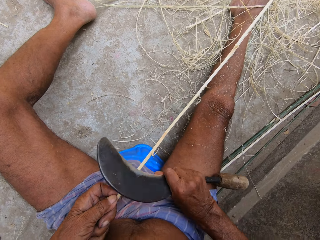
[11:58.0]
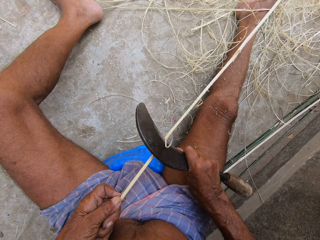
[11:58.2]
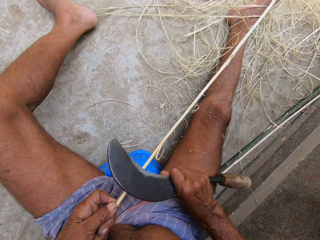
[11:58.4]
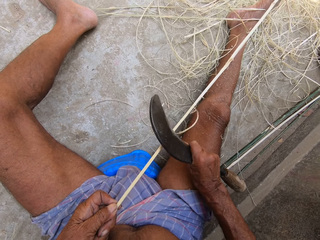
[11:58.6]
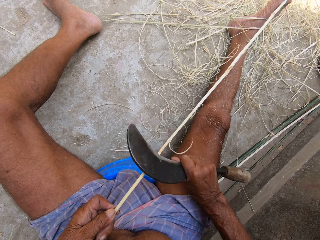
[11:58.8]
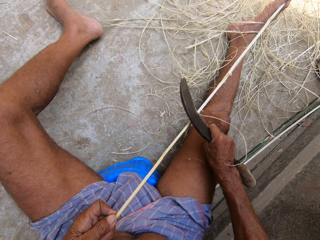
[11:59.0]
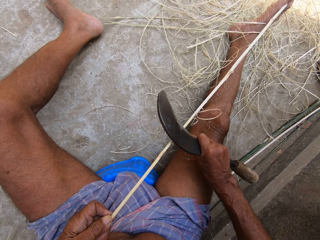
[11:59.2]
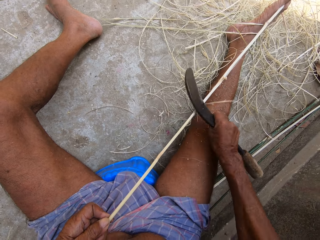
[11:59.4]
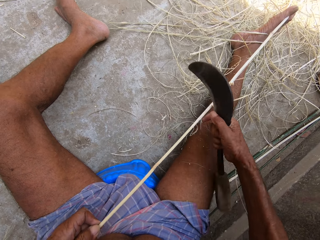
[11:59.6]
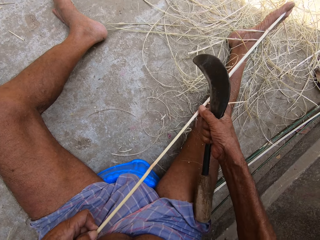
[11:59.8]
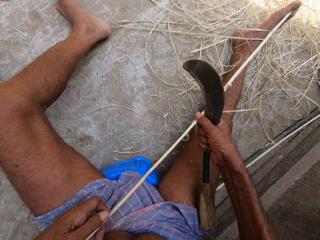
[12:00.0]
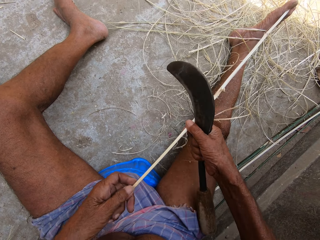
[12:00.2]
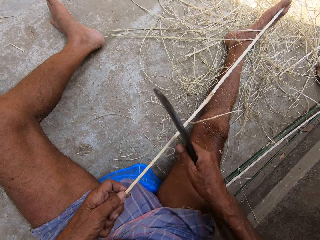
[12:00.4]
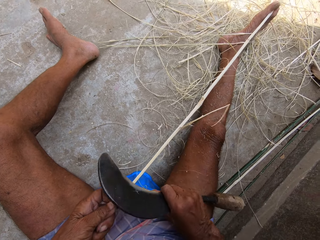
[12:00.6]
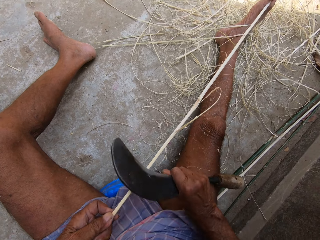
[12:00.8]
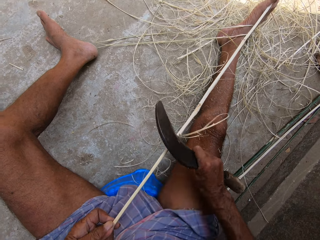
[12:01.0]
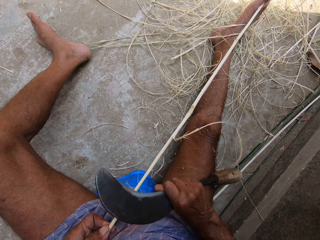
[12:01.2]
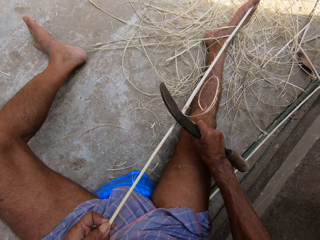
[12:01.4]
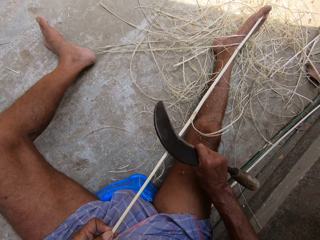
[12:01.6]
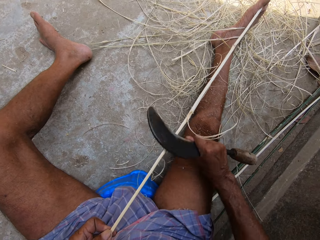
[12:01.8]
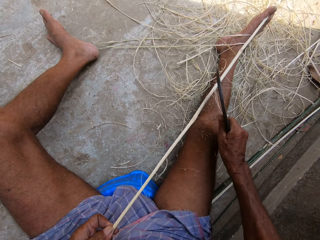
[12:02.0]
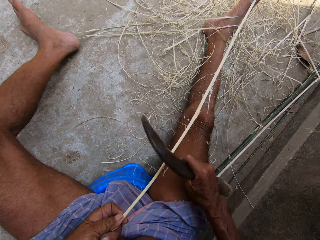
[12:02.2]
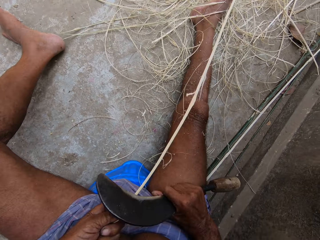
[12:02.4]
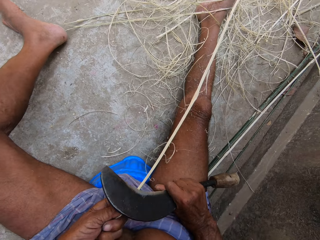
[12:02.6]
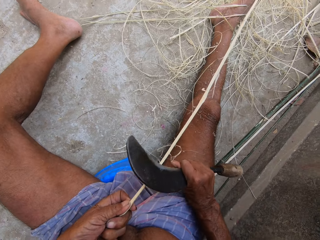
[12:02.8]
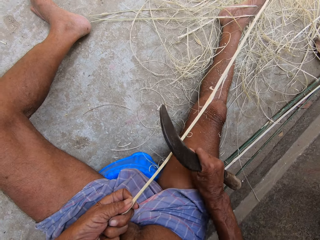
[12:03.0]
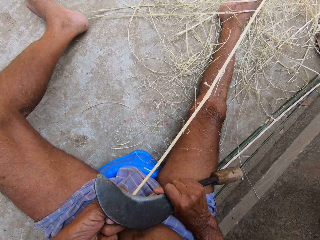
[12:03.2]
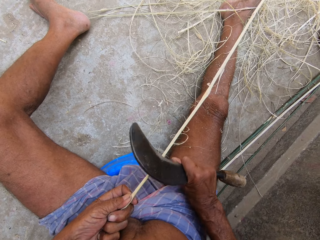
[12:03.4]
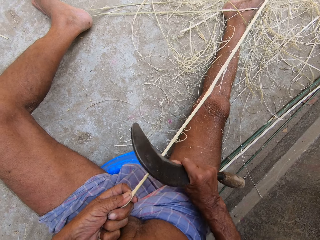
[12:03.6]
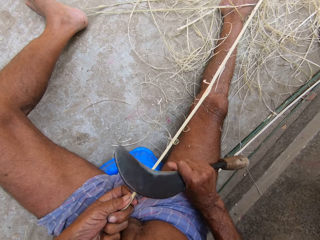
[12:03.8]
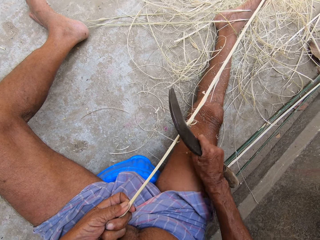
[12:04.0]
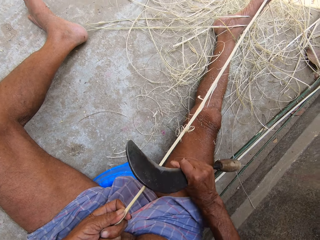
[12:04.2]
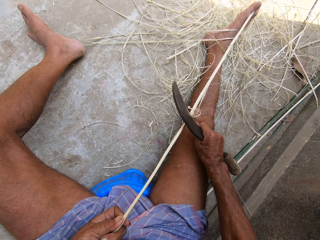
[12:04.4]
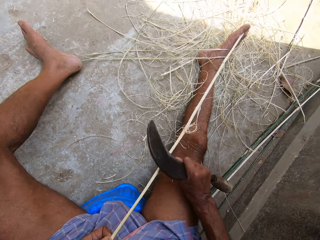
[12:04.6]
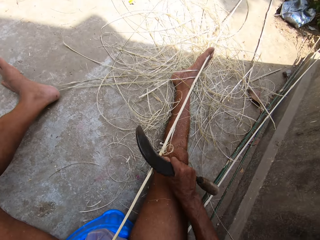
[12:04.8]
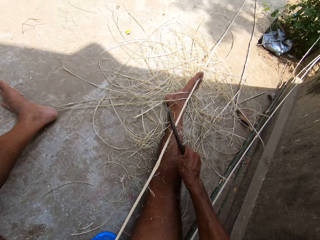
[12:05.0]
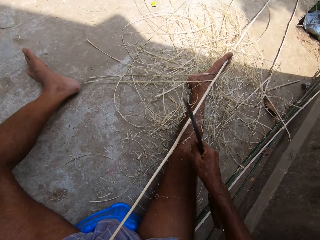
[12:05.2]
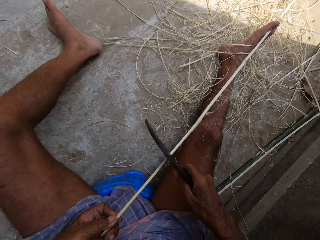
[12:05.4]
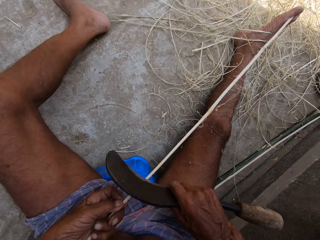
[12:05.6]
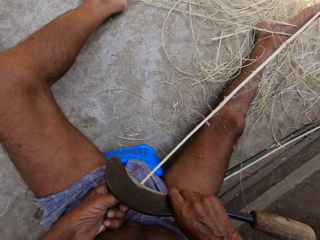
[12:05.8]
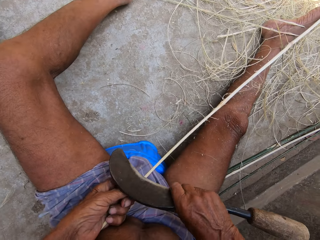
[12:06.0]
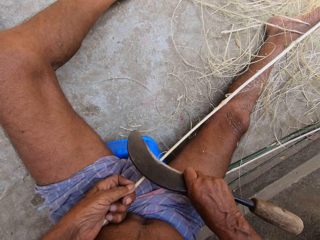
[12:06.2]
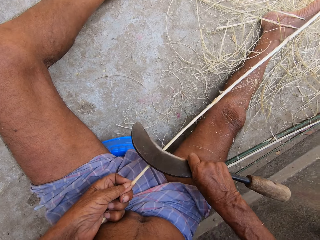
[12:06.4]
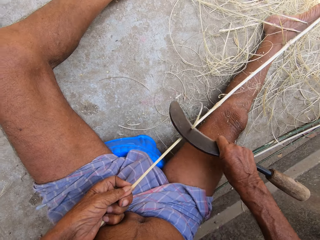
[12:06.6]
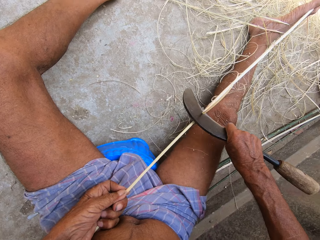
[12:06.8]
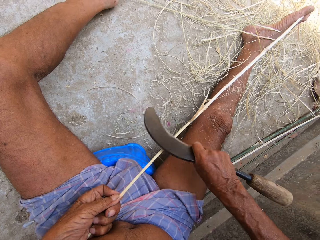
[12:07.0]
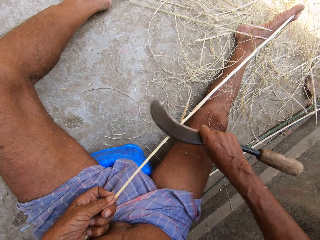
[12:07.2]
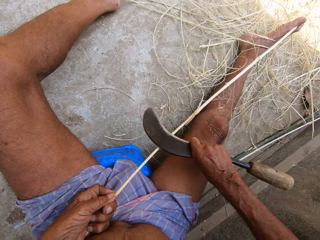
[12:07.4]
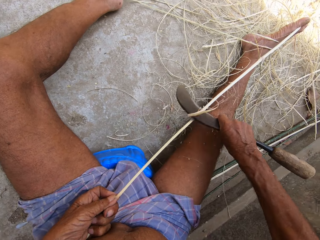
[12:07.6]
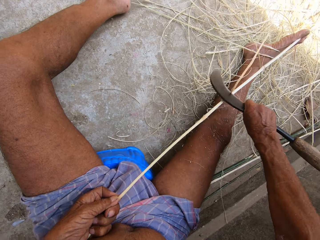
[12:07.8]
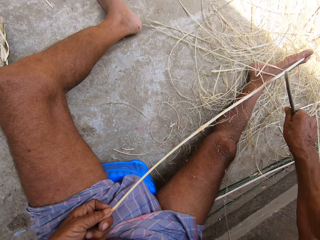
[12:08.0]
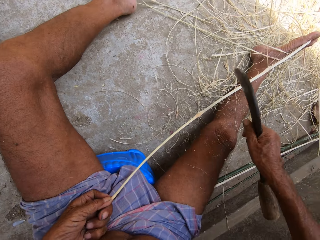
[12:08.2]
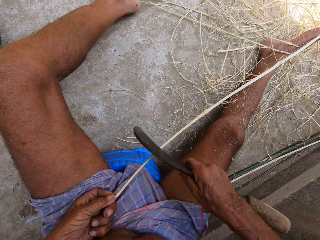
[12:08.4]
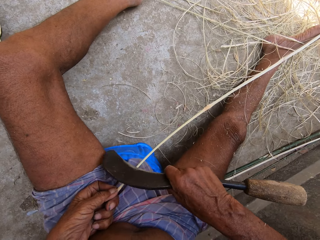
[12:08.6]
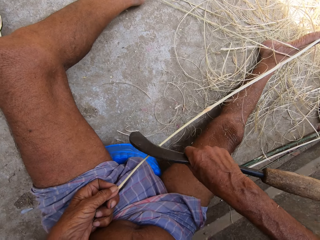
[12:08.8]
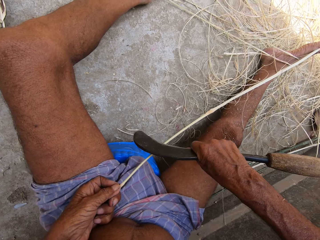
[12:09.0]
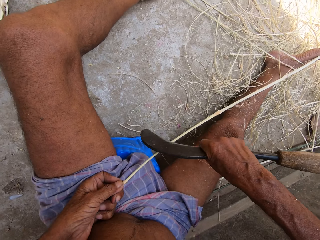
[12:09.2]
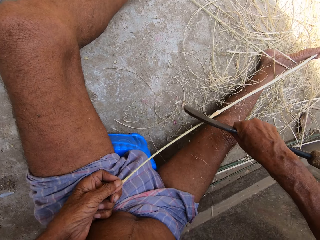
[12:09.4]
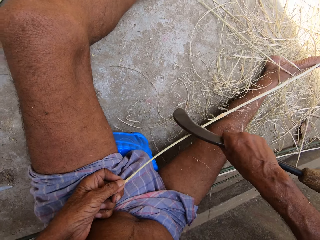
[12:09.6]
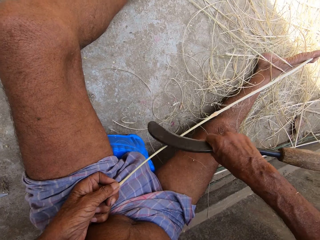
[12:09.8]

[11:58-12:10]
The camera wearer peels the stick with a blade. They peel the stick with the blade repeatedly.

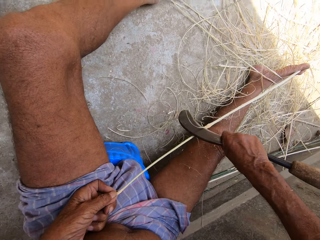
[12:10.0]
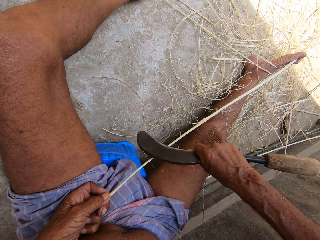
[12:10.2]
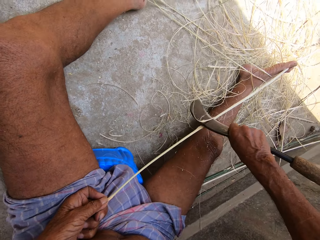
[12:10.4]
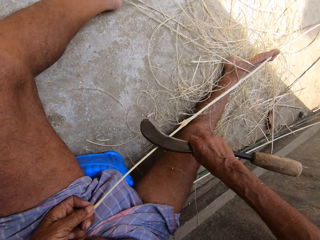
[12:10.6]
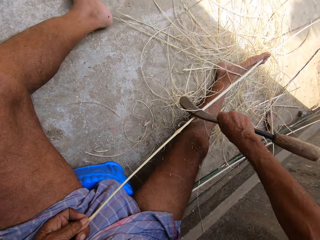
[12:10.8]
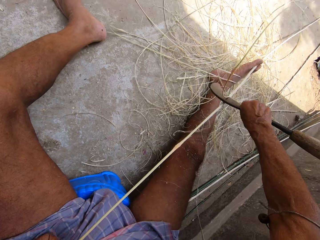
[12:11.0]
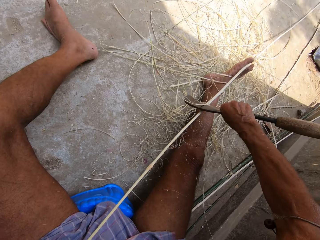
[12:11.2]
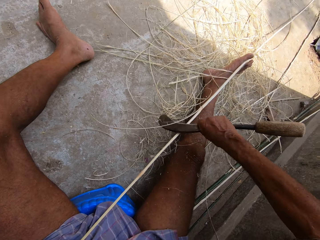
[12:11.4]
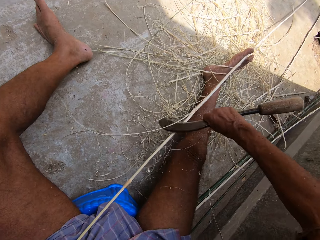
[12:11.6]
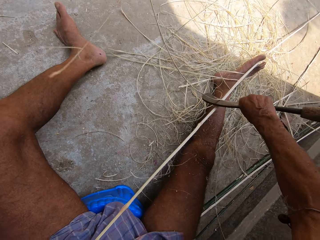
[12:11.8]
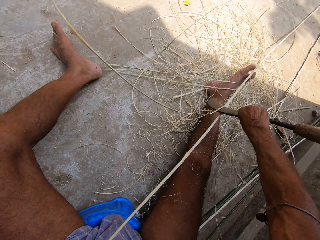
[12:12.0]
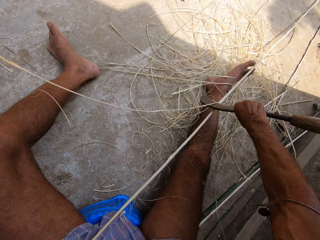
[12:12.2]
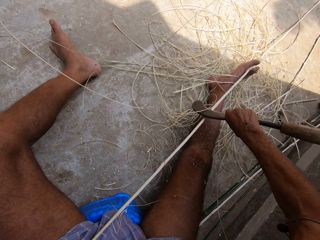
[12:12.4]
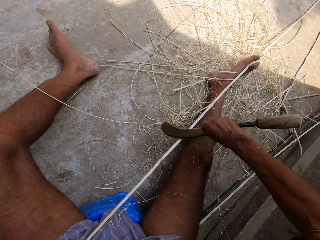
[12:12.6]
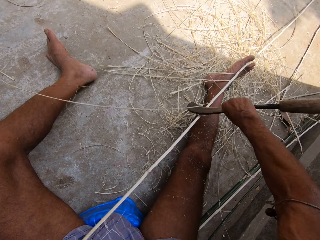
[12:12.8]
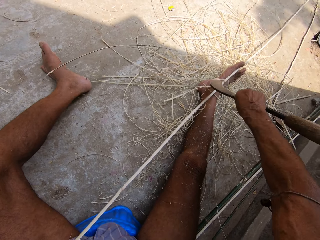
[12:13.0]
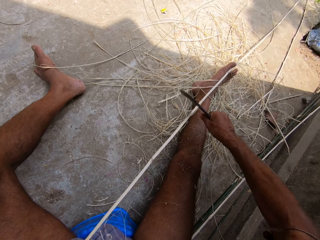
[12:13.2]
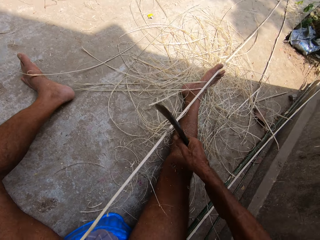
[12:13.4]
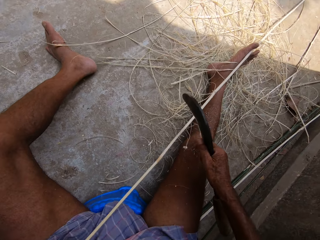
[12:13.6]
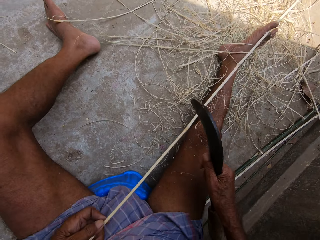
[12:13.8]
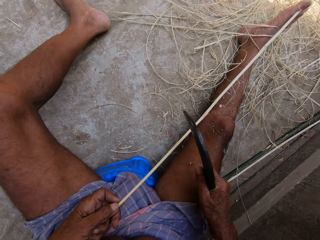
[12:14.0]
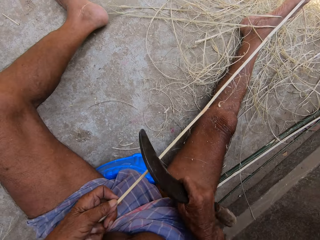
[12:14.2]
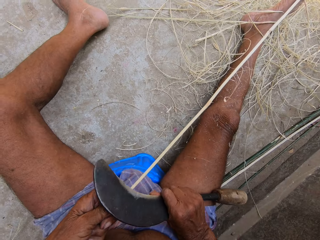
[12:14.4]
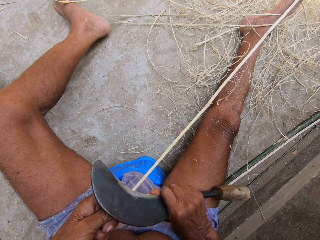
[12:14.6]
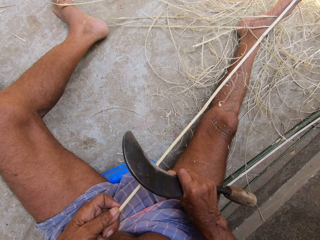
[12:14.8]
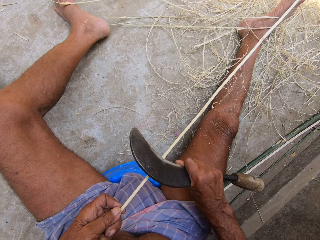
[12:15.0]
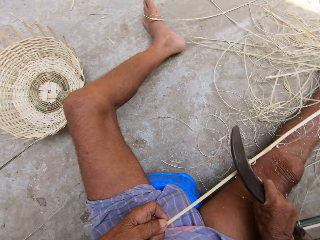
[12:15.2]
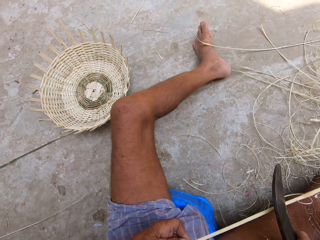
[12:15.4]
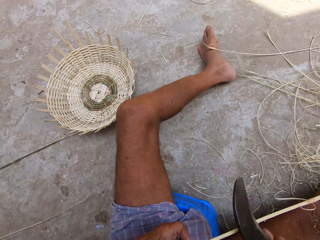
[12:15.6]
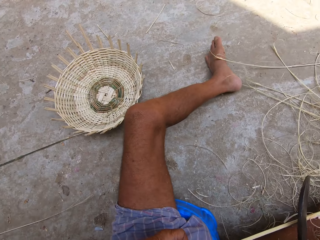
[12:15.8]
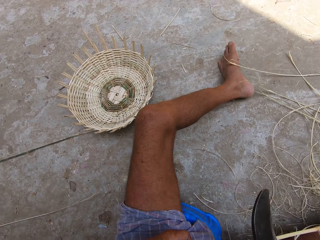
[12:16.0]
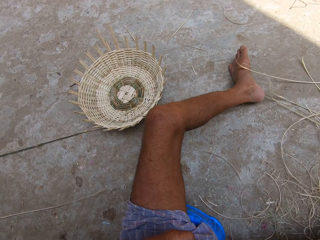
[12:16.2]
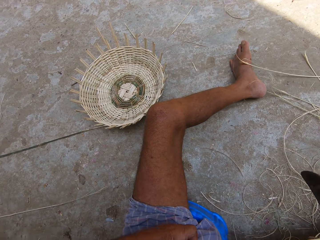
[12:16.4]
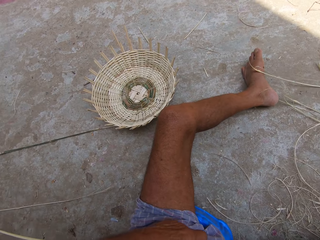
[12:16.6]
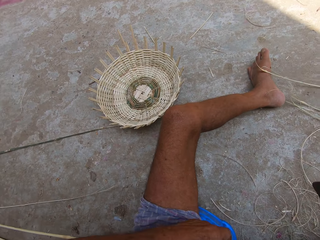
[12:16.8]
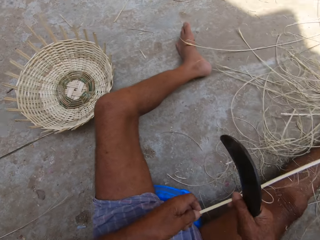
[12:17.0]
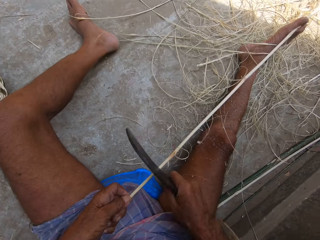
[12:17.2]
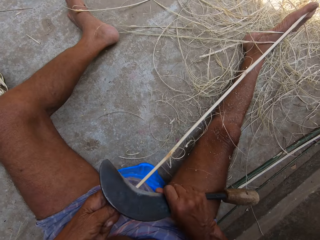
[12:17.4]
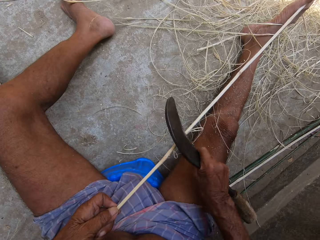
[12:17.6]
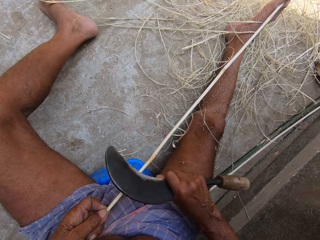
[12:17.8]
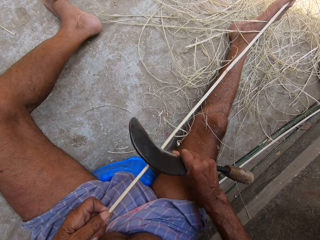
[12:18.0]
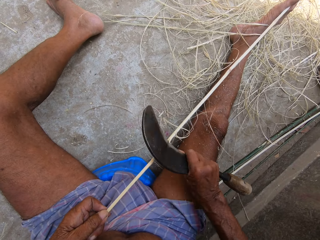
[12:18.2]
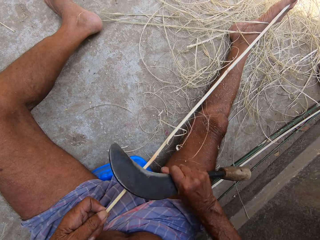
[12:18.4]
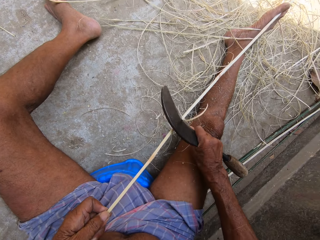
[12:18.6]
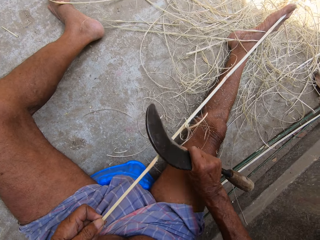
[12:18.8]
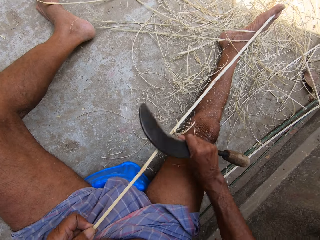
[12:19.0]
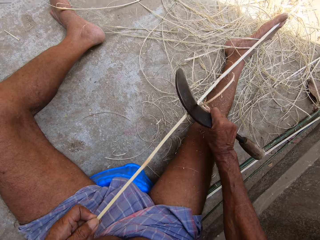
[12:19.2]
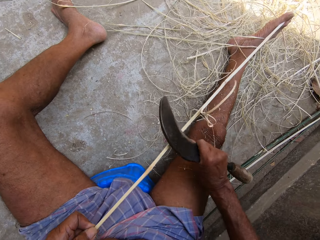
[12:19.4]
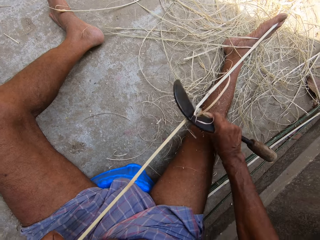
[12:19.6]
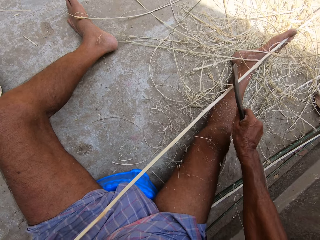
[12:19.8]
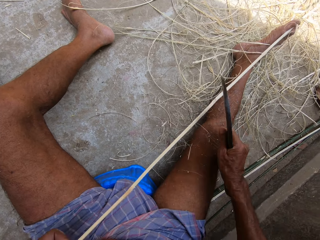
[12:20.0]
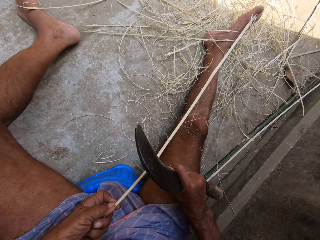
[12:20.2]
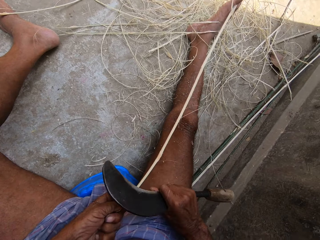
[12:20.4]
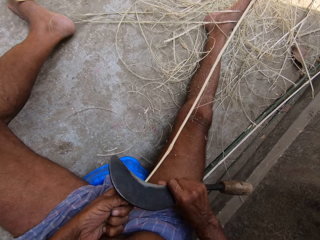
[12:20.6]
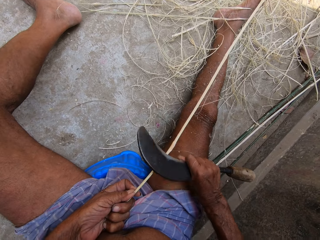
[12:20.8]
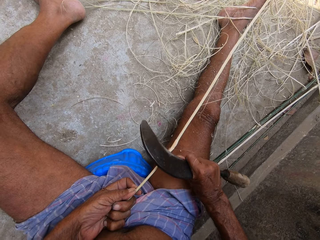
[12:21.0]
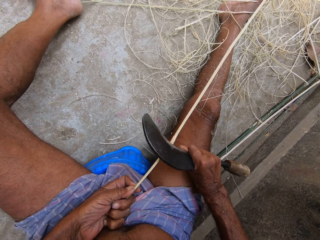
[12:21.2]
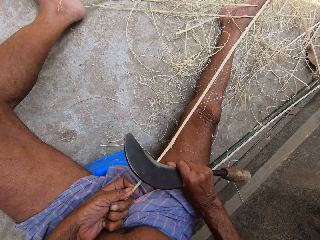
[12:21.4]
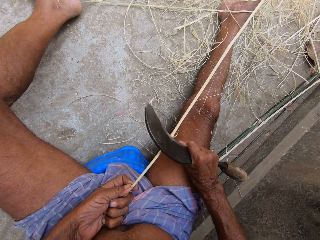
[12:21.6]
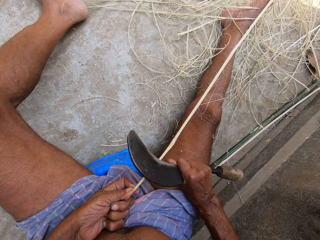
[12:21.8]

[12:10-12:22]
The camera wearer peels the stick with a blade. They peel the stick with the blade repeatedly.
